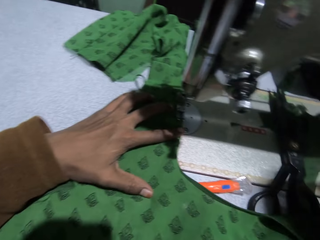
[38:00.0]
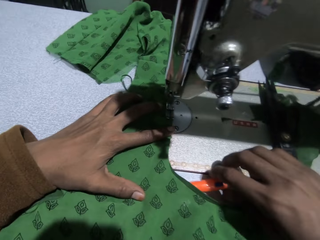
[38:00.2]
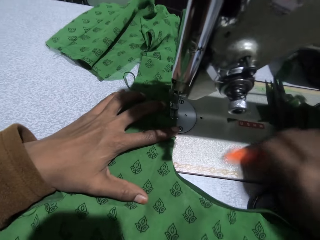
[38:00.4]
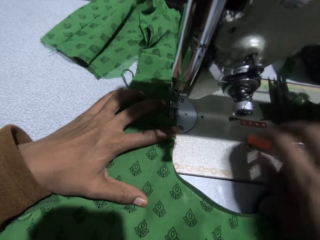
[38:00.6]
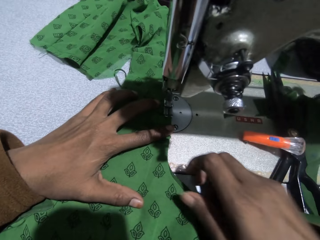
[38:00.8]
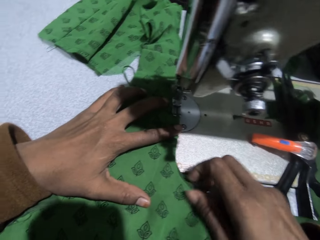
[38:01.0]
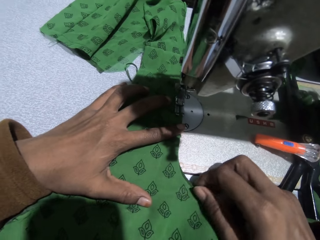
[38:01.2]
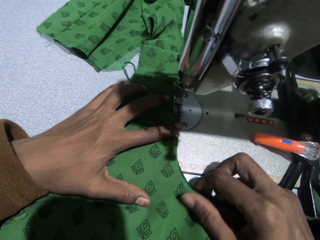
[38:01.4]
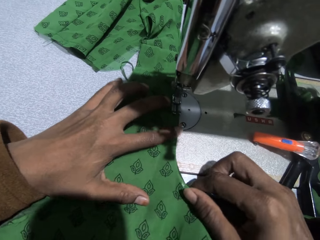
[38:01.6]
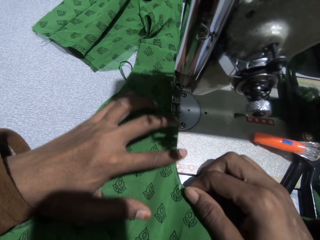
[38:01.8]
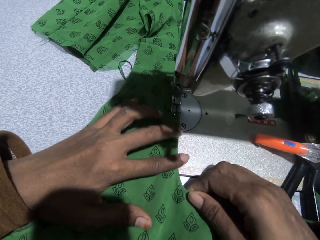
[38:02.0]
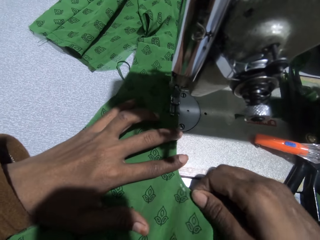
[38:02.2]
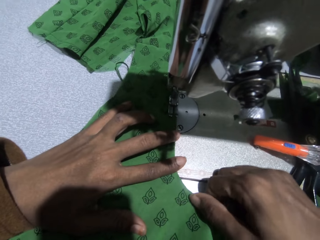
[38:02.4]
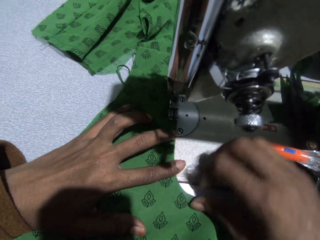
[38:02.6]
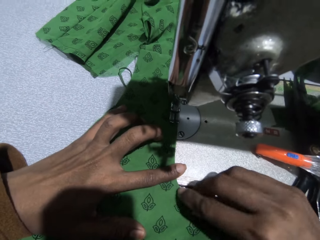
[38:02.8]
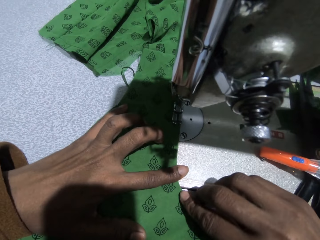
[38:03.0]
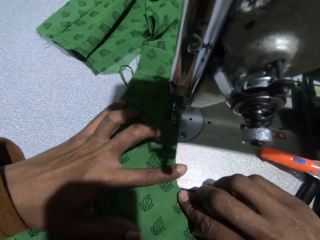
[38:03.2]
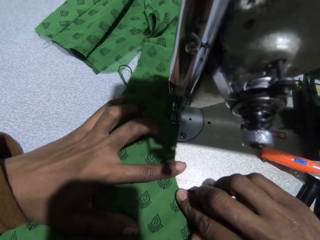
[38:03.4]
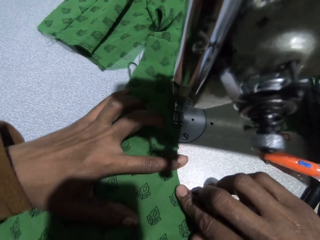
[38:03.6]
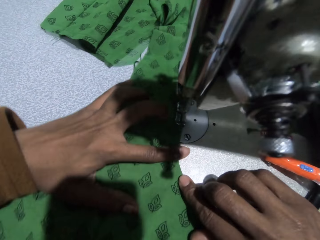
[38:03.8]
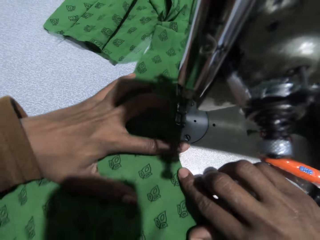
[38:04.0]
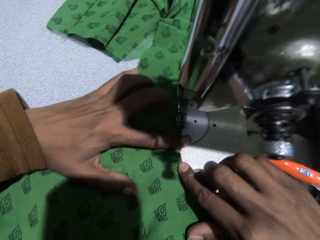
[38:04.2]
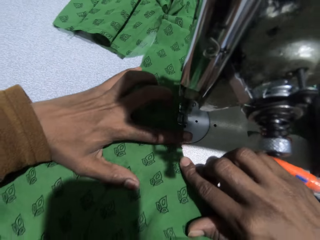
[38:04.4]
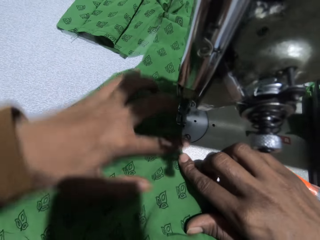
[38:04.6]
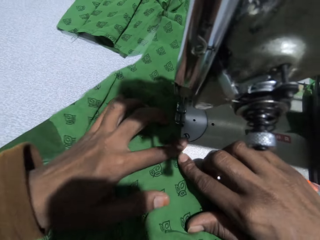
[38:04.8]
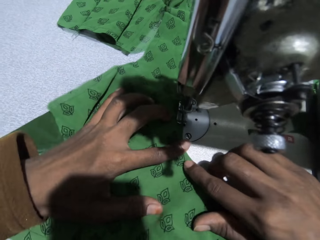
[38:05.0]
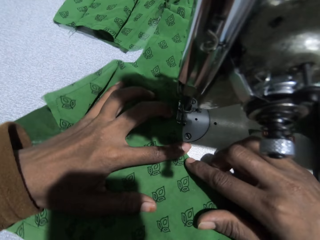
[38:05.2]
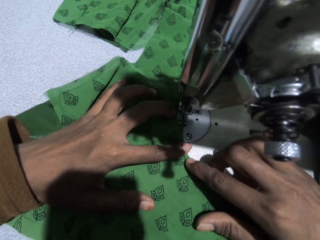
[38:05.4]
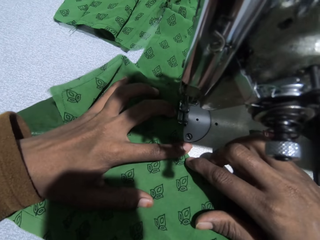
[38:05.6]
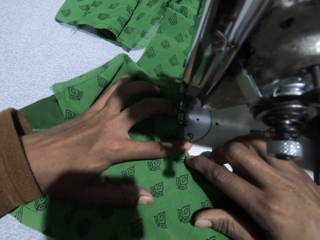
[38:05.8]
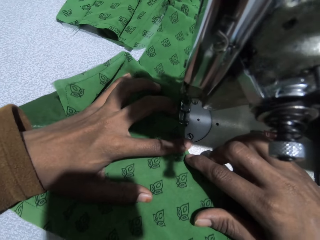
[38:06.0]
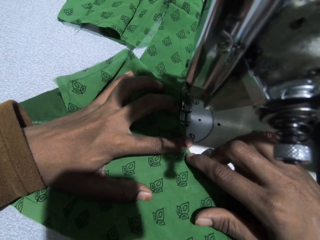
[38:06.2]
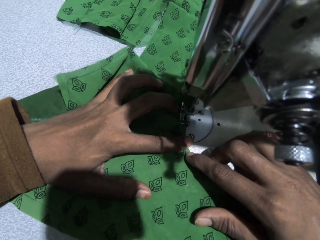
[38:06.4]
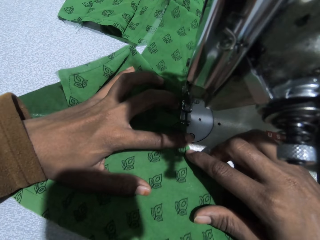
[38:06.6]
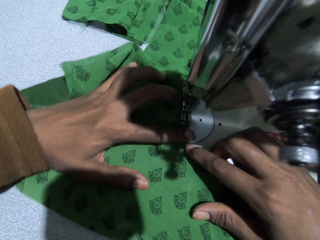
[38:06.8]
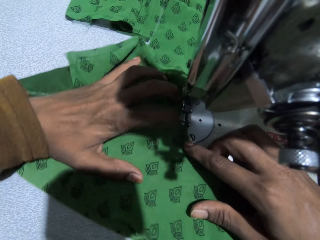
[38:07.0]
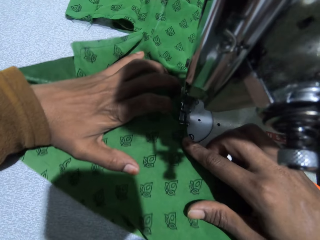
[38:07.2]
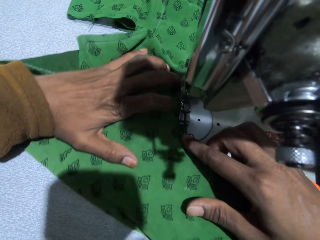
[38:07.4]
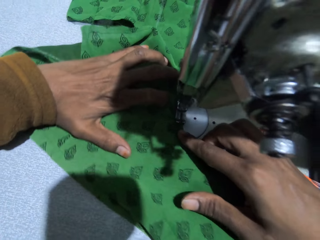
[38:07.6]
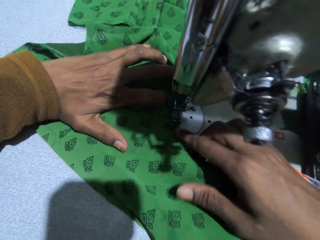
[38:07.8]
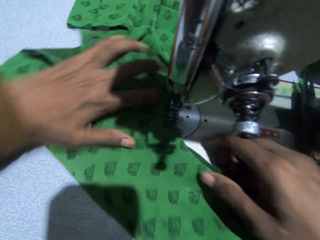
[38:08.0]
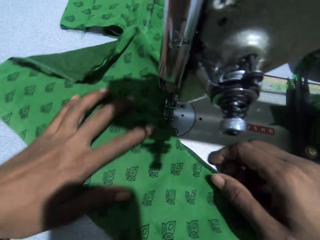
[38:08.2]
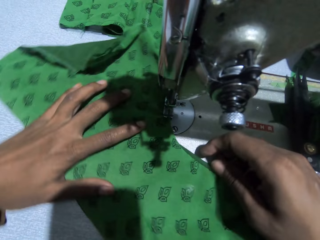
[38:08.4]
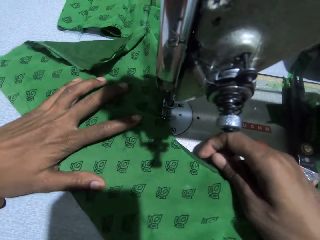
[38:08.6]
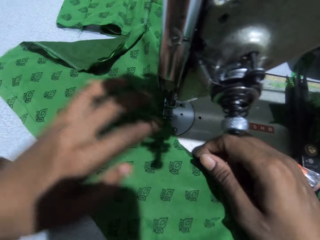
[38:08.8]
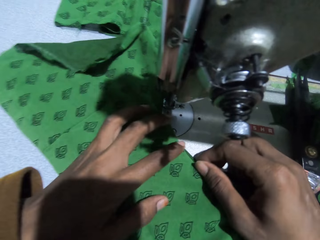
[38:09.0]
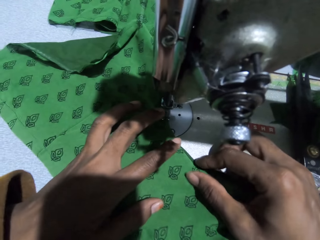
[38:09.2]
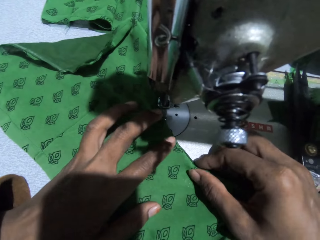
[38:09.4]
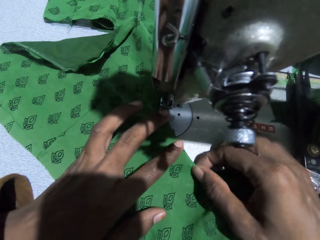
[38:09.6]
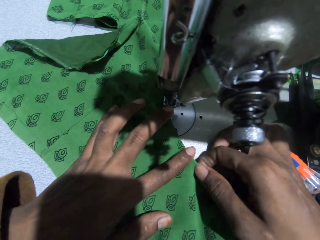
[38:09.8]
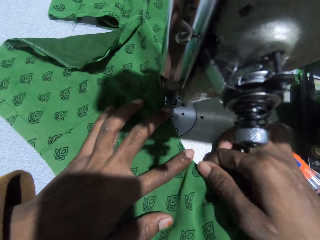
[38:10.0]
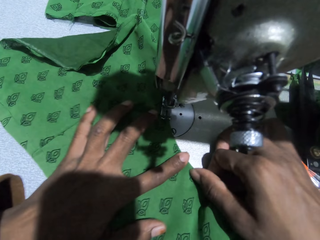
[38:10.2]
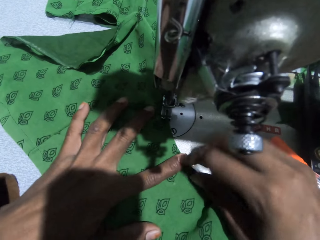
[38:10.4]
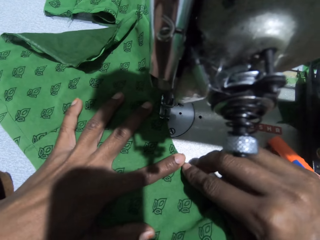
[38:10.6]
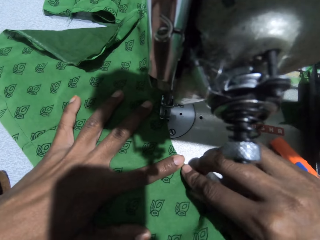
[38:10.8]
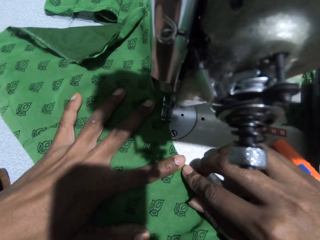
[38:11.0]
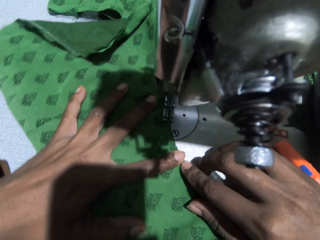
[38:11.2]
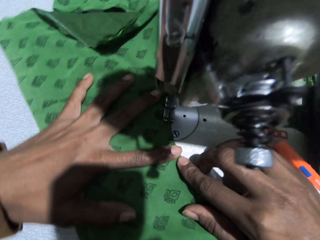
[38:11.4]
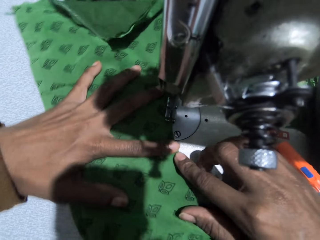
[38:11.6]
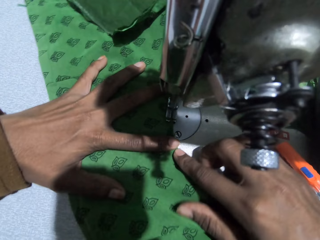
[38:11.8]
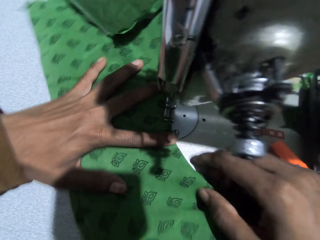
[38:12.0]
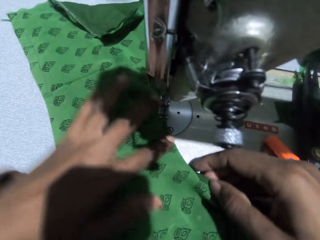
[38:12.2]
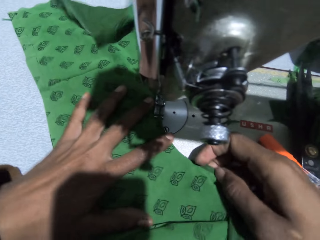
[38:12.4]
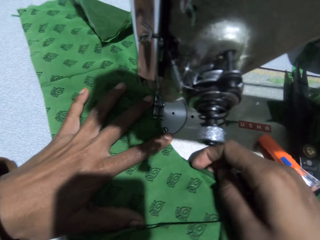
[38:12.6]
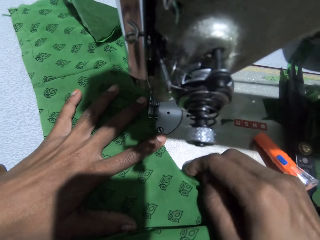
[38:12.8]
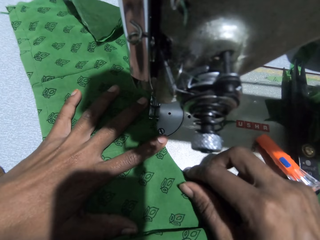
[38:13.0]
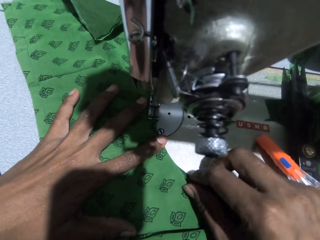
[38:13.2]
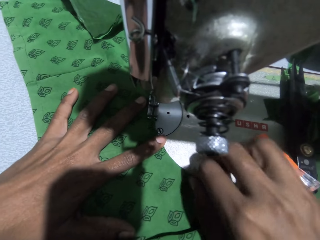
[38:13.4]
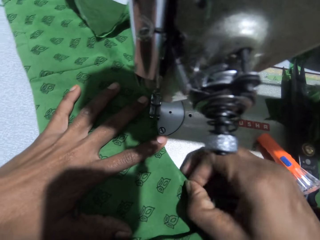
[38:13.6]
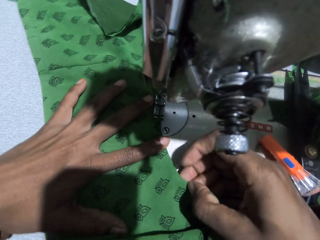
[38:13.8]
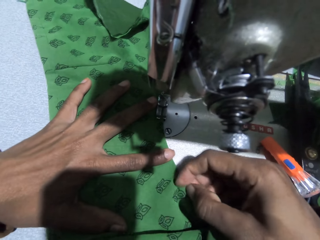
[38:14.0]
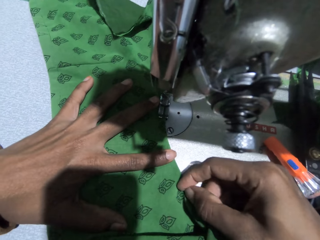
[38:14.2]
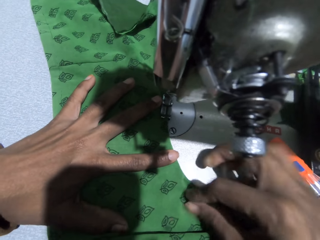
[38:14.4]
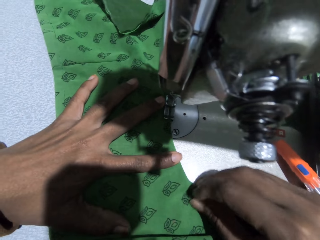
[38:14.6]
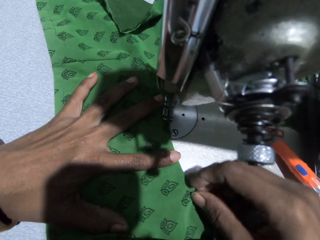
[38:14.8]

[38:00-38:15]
The camera wearer adjusts the torchlight on the sewing machine with her right hand. She sews the cloth with the sewing machine. She adjusts the cloth. She sews the cloth with the sewing machine. She adjusts the cloth.

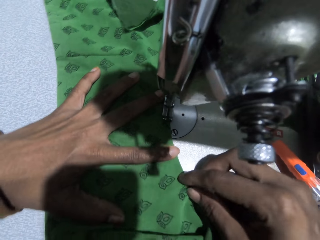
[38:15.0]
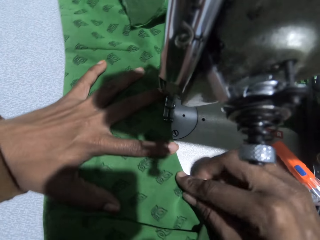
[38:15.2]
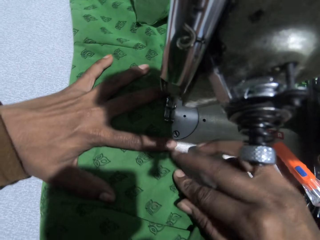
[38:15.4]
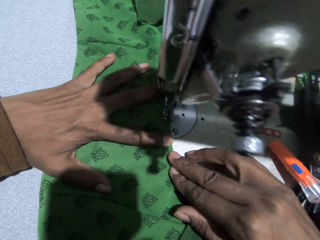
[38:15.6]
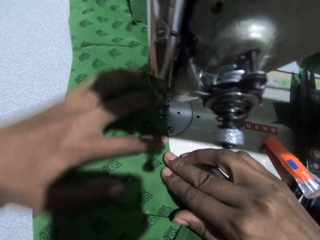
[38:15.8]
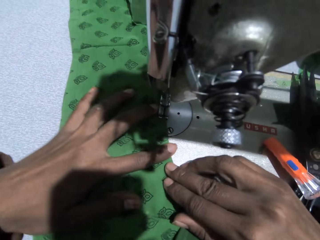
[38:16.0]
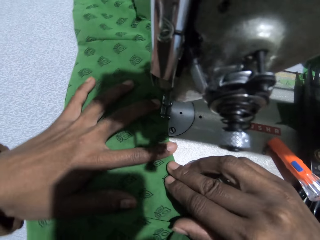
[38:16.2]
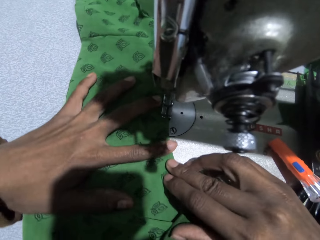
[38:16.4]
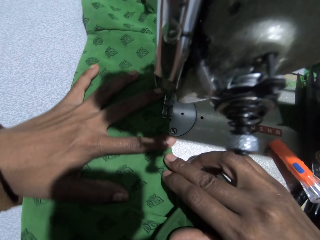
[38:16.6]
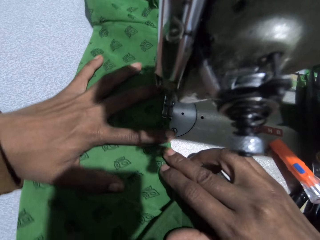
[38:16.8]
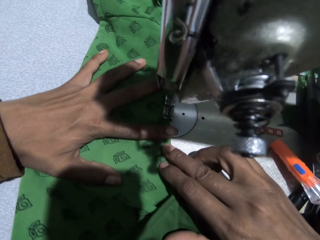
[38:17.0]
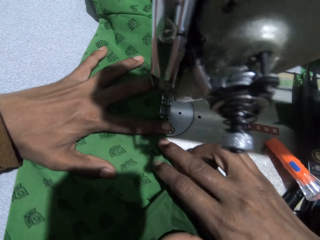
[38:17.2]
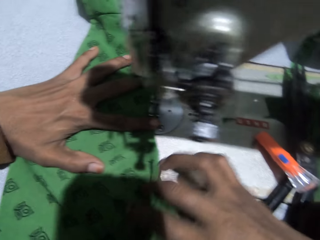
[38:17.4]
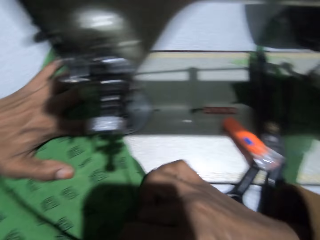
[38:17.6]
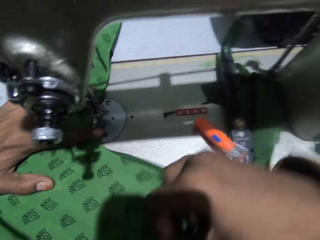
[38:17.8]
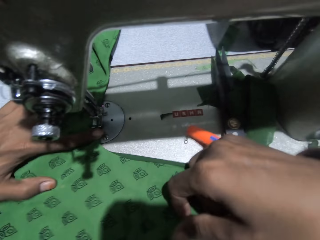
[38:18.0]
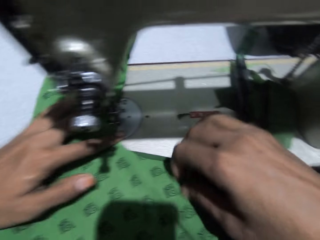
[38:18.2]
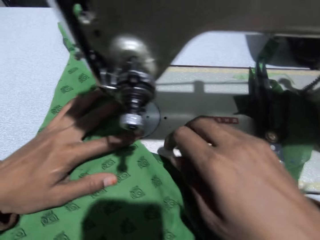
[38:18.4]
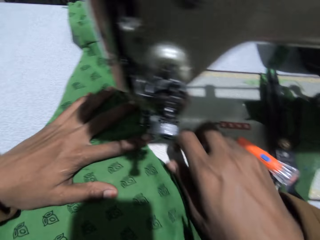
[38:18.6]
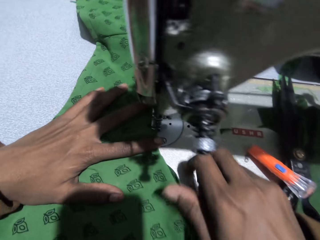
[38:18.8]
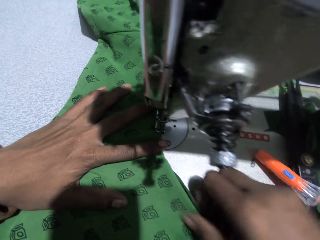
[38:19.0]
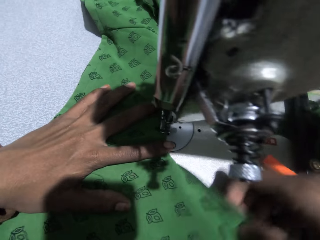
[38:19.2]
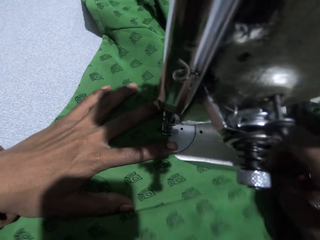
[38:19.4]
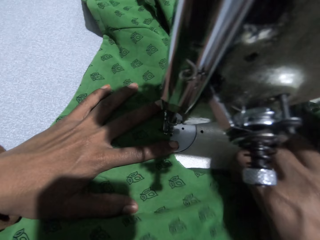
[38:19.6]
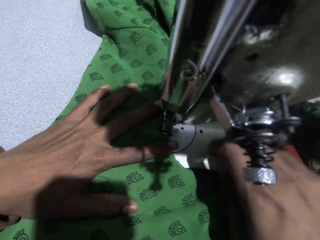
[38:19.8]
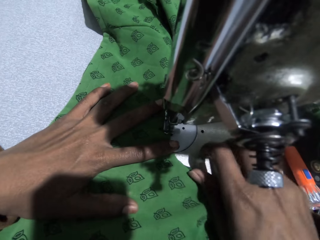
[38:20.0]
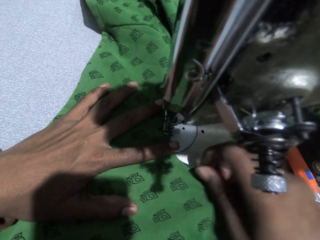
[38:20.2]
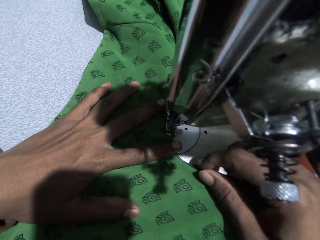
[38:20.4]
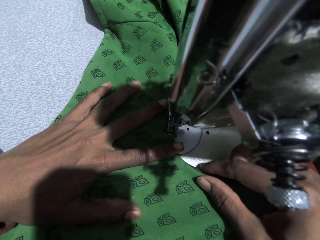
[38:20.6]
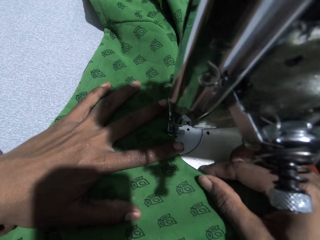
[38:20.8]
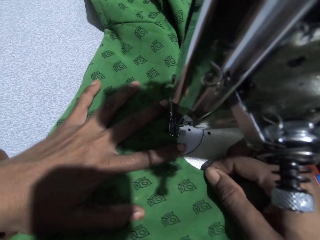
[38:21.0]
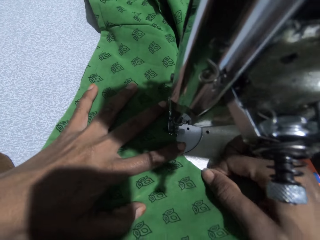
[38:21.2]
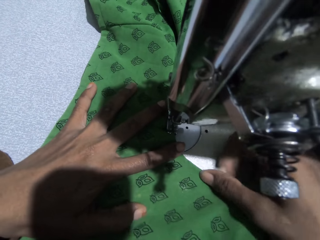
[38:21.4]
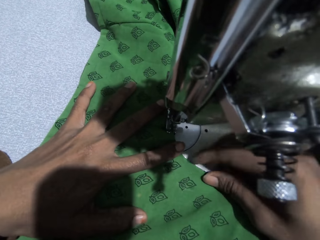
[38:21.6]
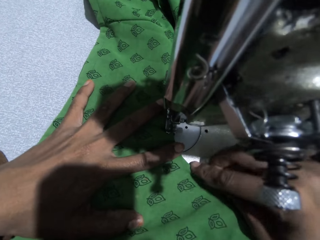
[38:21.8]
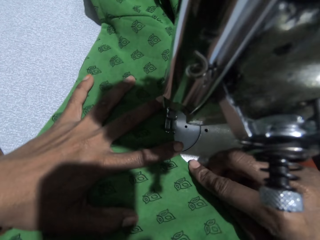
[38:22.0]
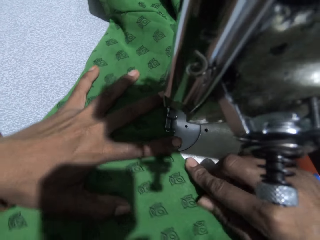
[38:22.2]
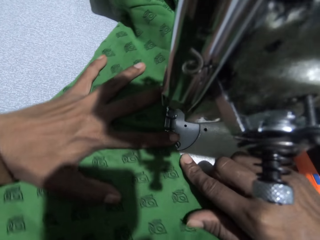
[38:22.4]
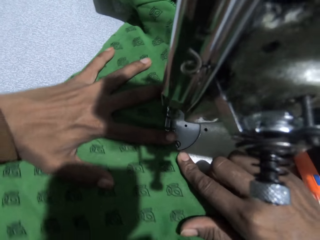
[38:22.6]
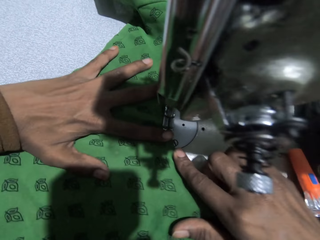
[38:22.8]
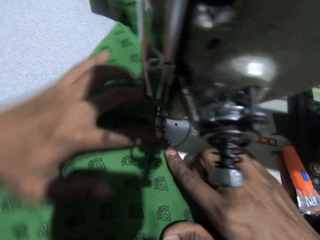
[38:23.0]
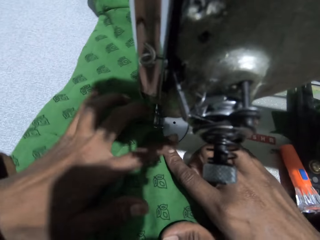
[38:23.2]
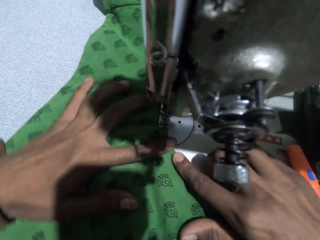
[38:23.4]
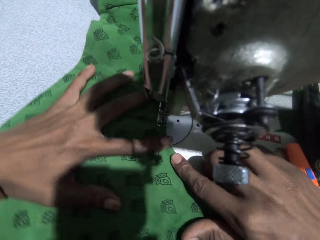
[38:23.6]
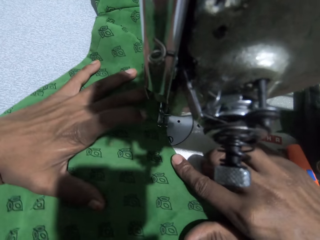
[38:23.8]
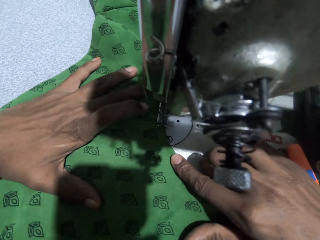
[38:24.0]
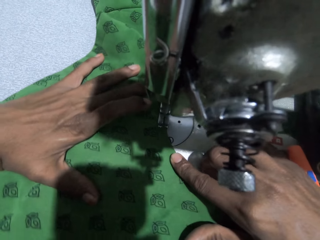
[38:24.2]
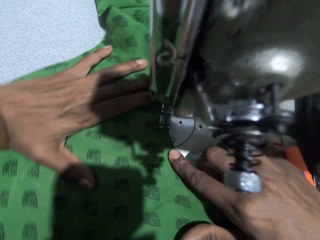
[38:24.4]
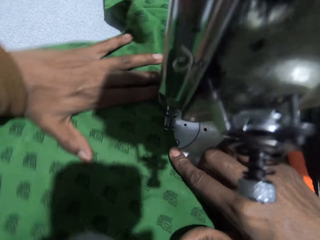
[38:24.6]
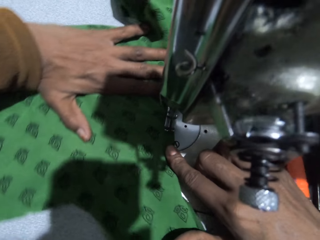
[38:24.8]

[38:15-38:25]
The camera wearer sews the cloth with the sewing machine. They adjust the cloth. They sew the cloth with the sewing machine.
